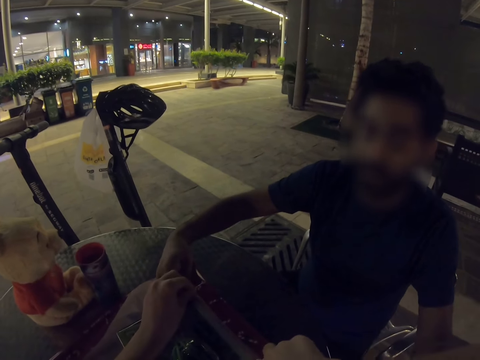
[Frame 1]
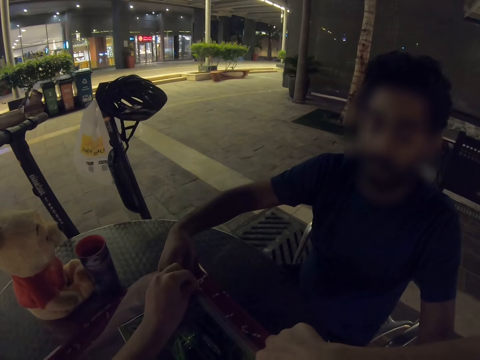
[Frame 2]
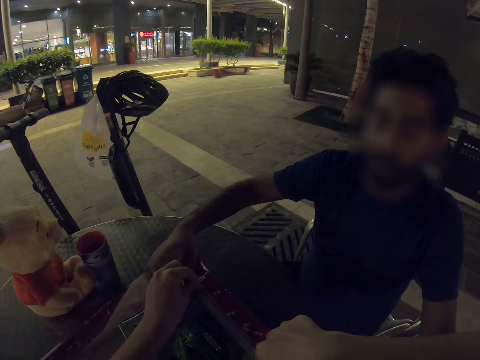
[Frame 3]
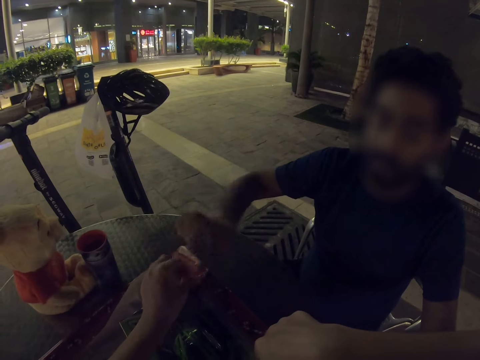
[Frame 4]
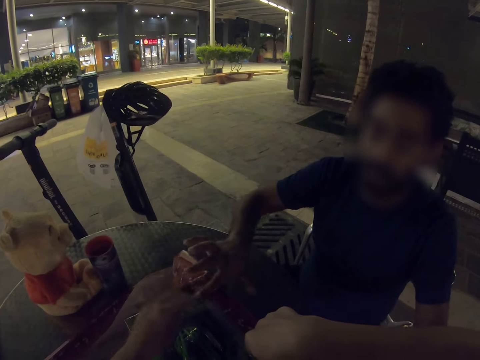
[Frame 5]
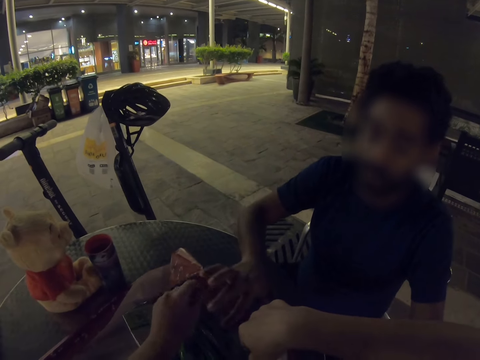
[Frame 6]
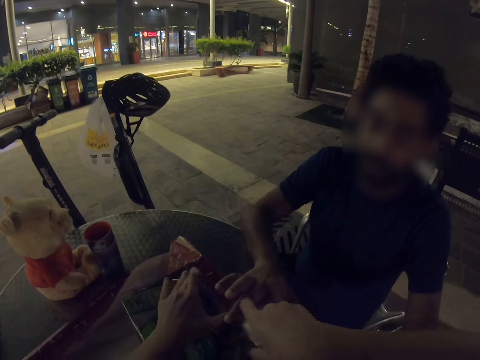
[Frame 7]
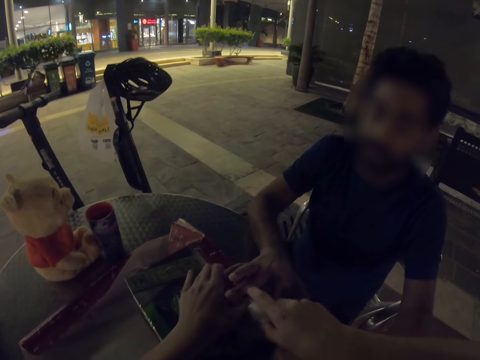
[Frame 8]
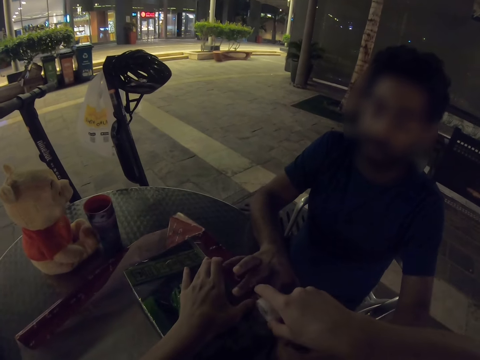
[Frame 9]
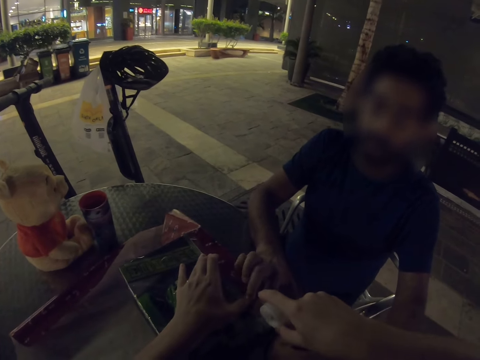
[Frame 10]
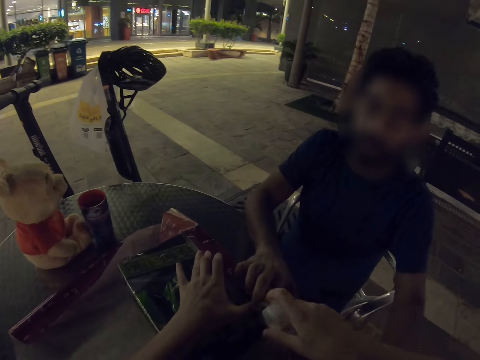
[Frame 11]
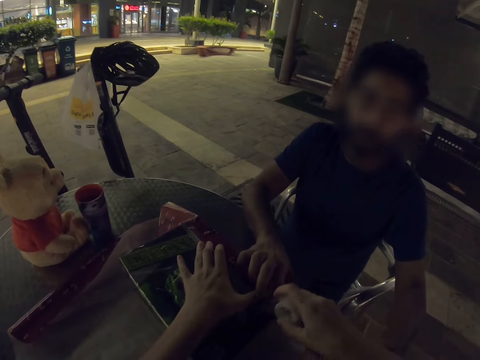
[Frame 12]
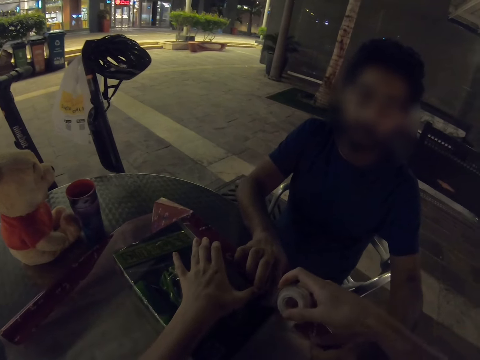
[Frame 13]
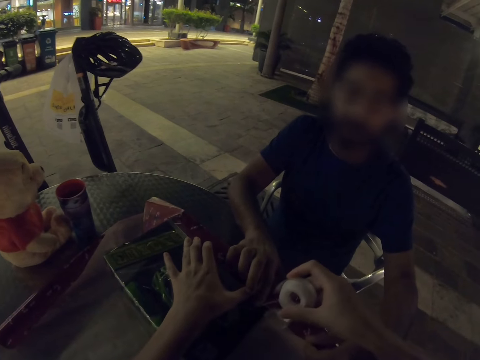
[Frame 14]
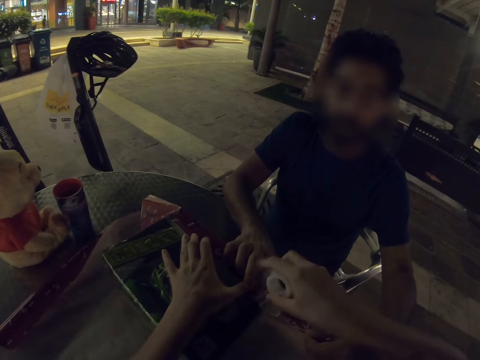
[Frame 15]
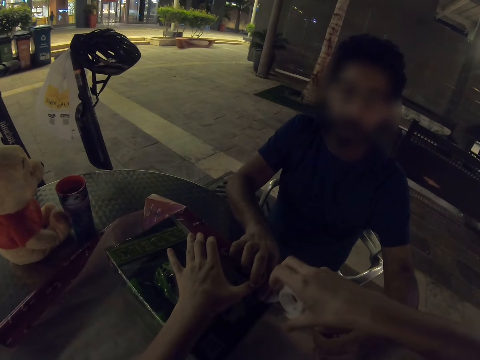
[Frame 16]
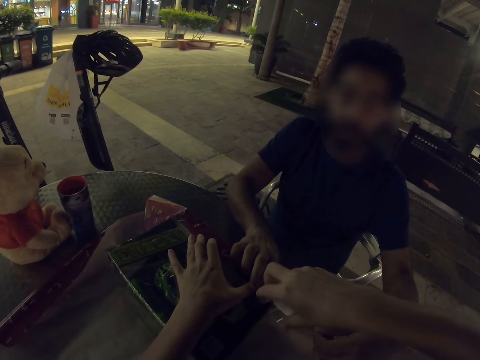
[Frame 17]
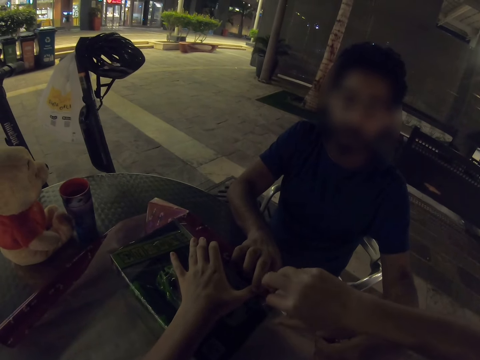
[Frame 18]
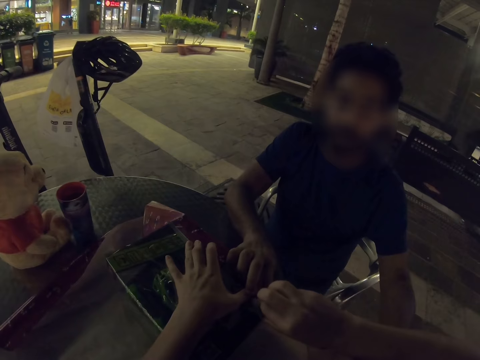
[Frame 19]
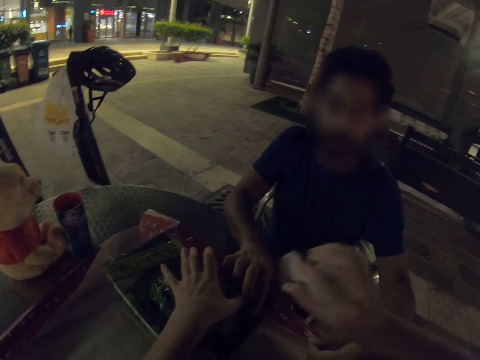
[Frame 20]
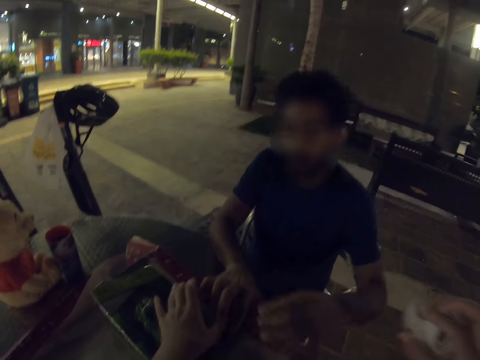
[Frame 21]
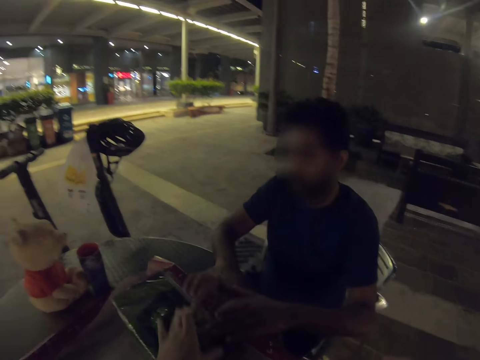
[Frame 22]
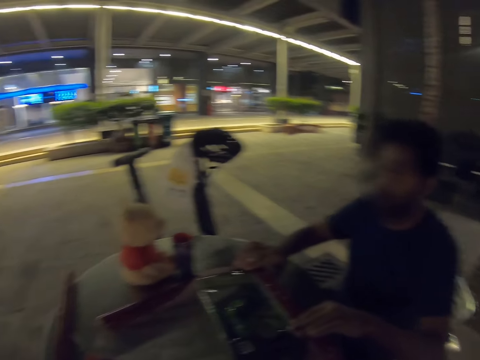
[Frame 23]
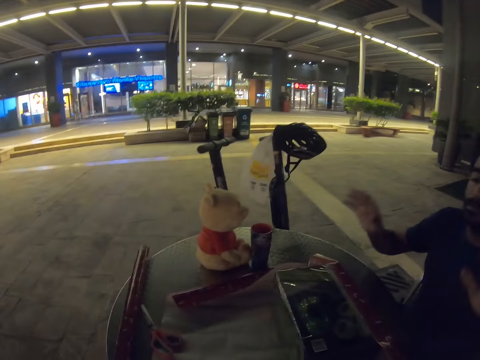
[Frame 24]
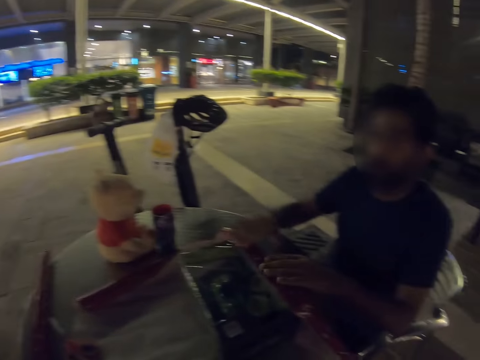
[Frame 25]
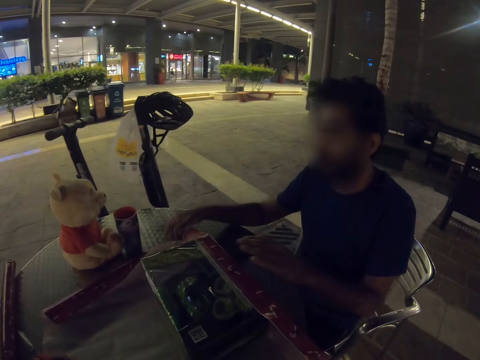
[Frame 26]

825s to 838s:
The camera wearer tapes a gift wrapper. A man tapes the gift wrapper. The camera wearer tapes the gift wrapper. They pull the tape, and cut the tape.

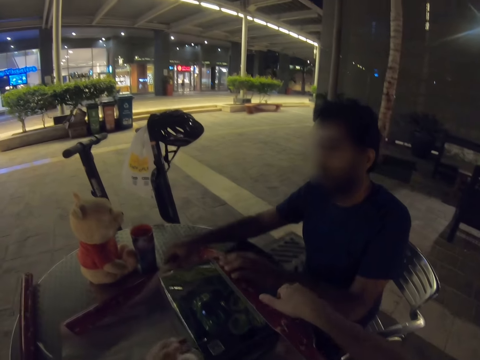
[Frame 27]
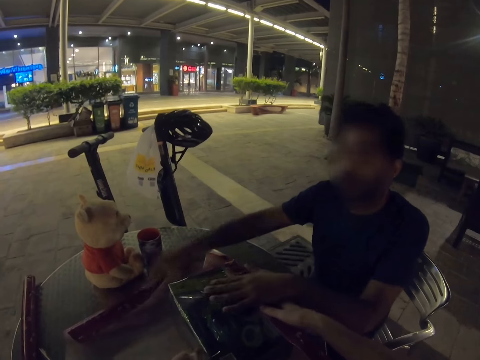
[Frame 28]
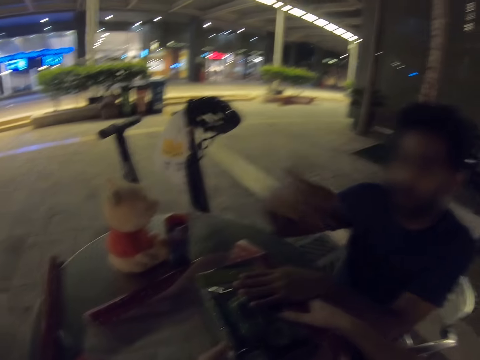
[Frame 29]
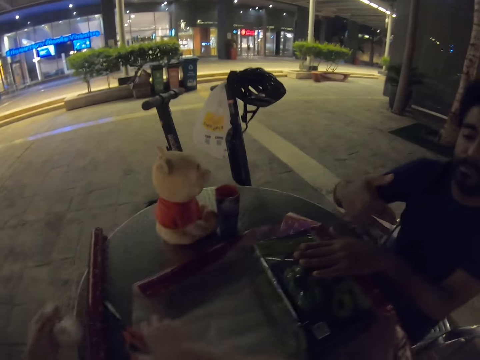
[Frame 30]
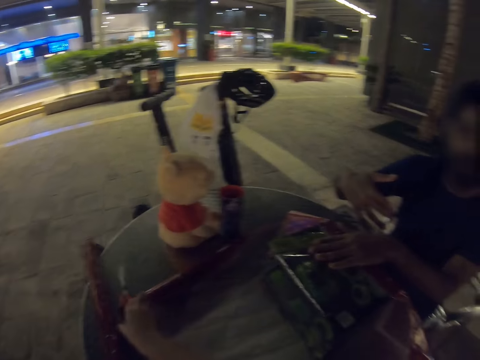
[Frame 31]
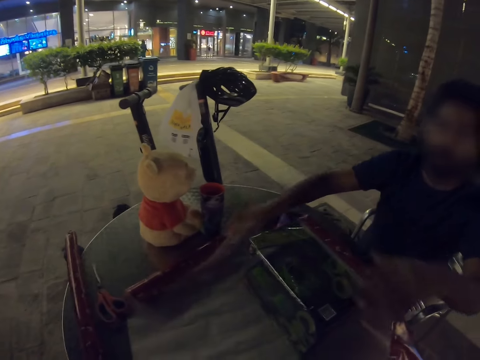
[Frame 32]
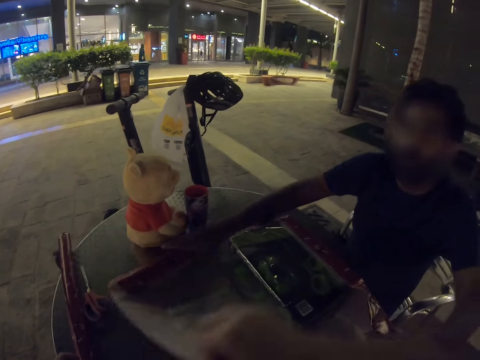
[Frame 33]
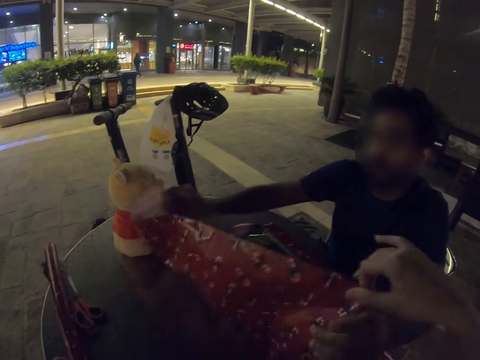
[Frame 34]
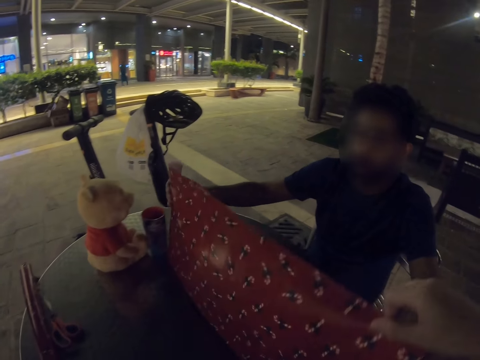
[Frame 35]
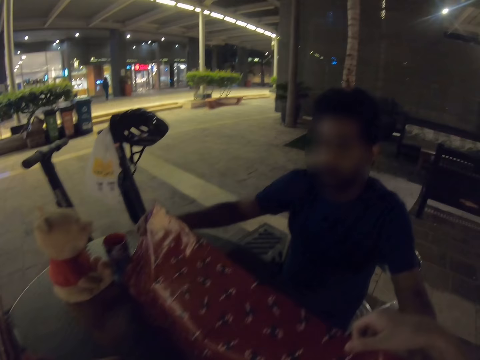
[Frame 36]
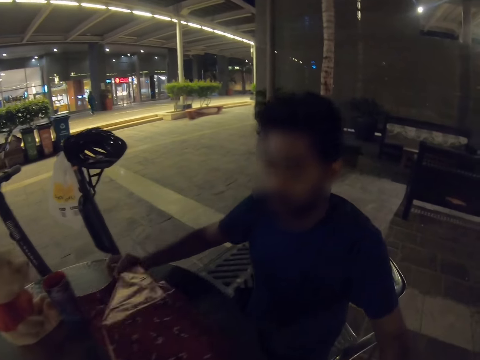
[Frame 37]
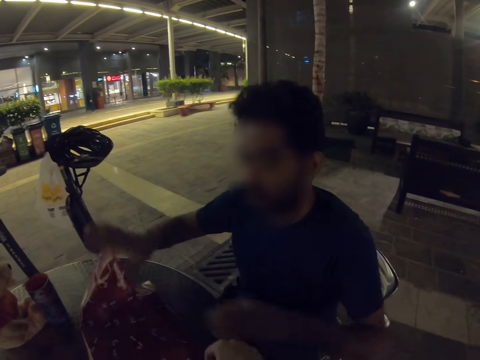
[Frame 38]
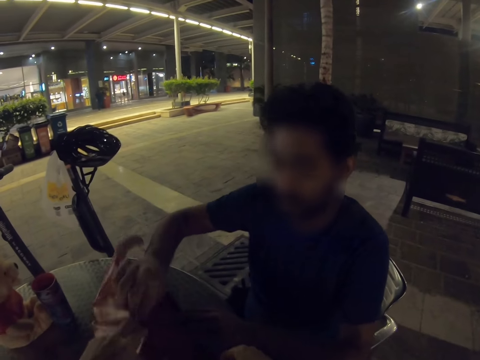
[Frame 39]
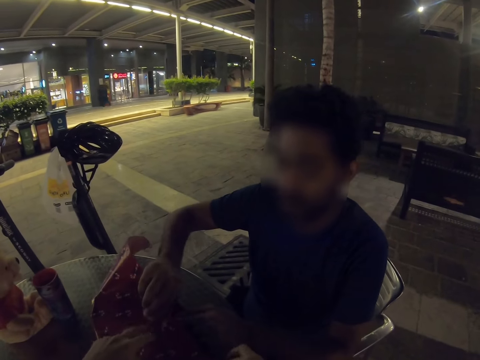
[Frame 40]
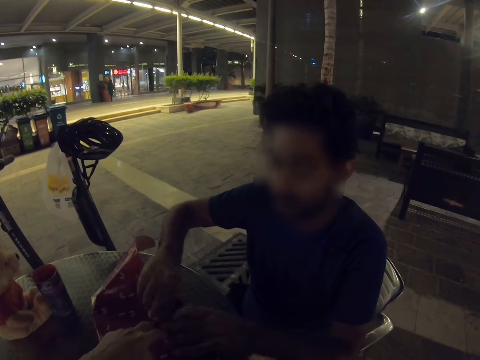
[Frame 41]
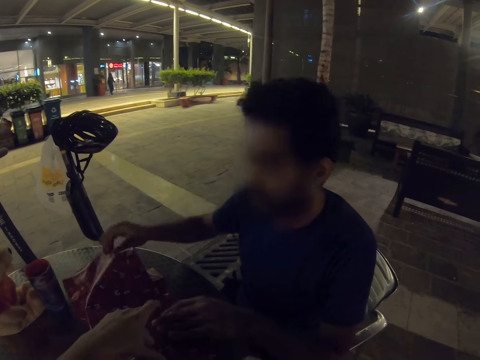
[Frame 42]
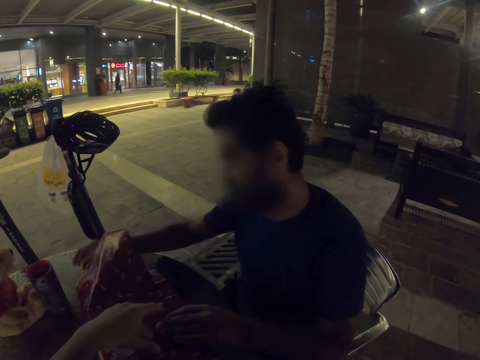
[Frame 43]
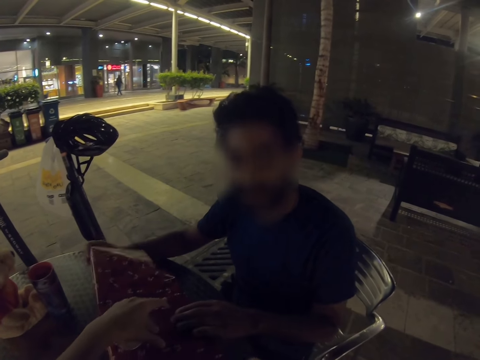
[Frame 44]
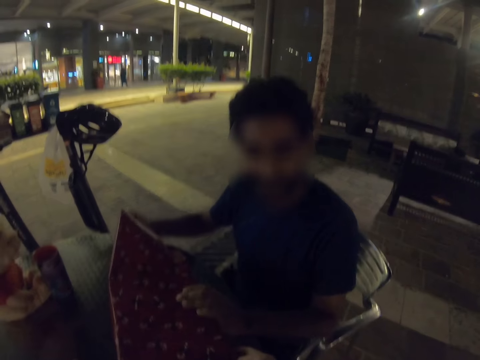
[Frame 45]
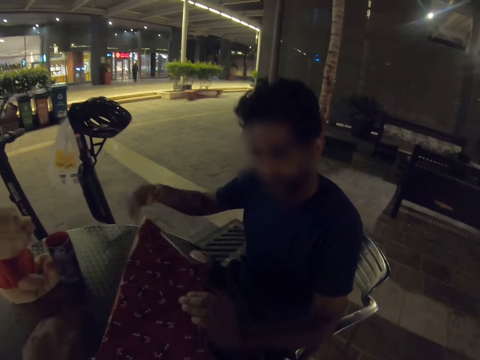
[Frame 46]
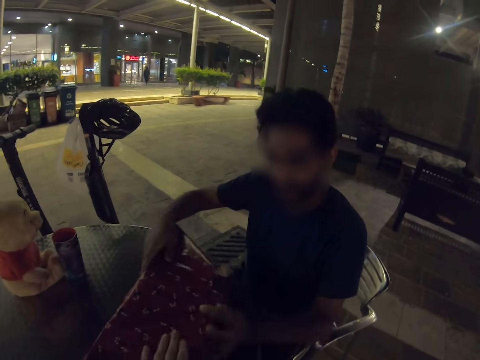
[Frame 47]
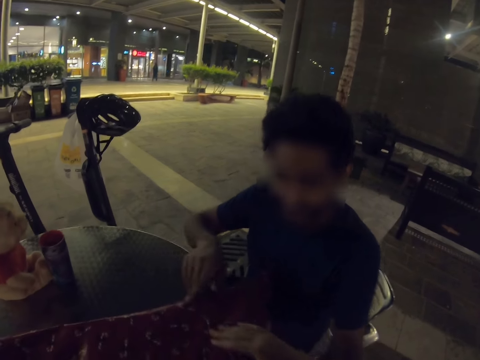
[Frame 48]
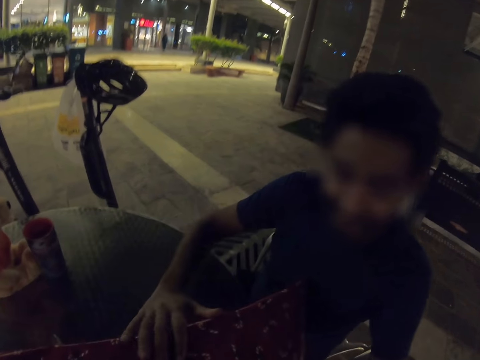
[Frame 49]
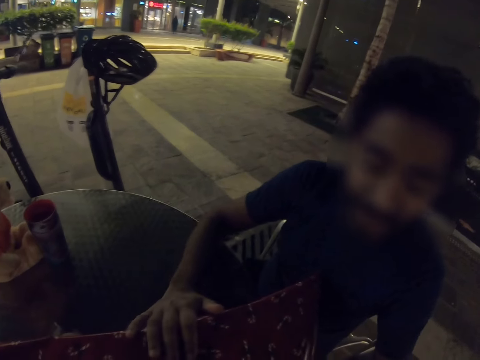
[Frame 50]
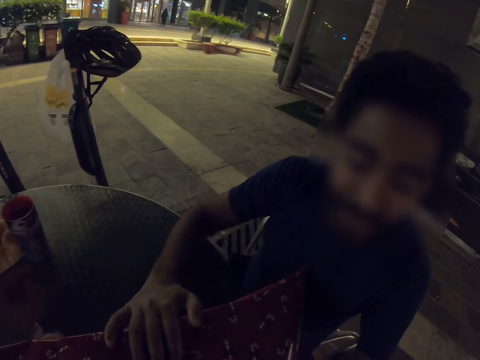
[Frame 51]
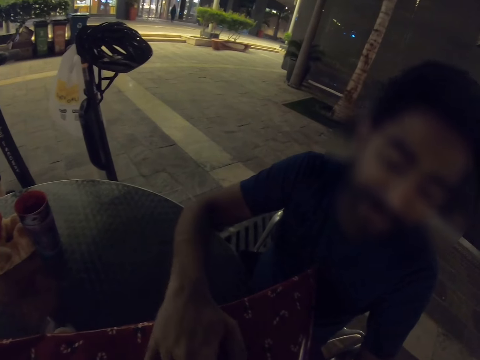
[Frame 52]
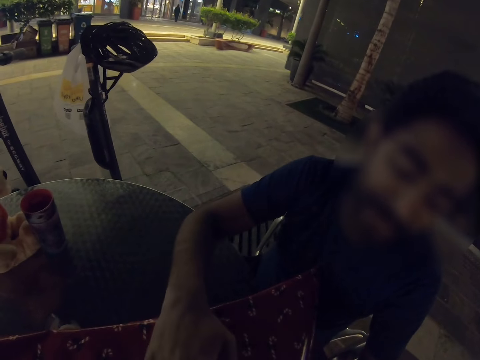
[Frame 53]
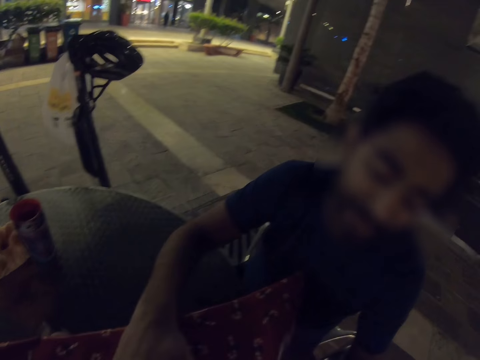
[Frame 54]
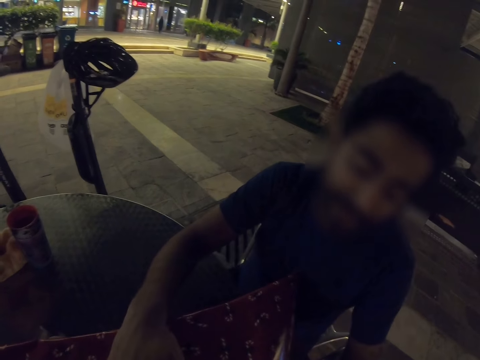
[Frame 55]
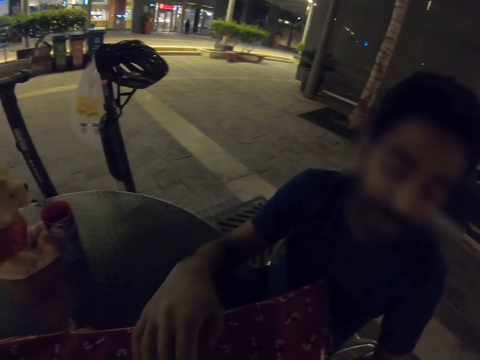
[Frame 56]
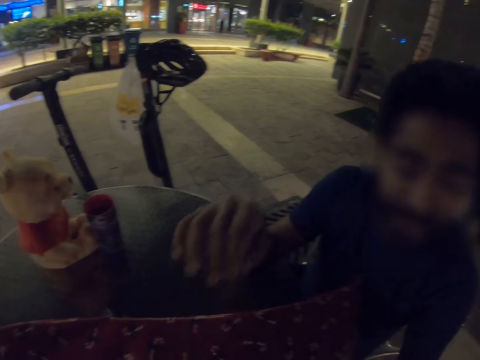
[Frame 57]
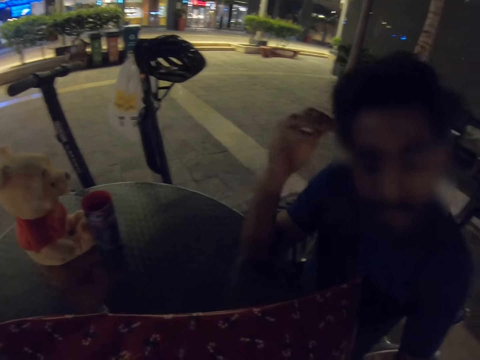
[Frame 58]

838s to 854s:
The camera wearer wraps the gift with a man. The man stretches his hand. The camera wearer places the scissors on the table. They pick the gift wrapper and fold the gift wrapper. The man folds the gift wrapper. The man turns the gift box around. The man folds the gift wrapper.
